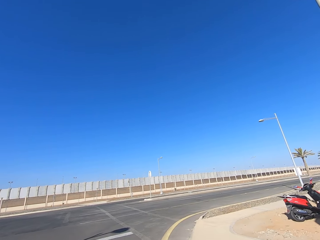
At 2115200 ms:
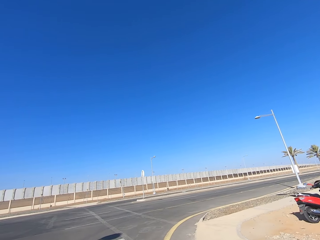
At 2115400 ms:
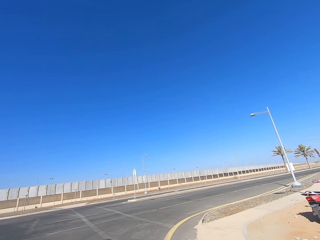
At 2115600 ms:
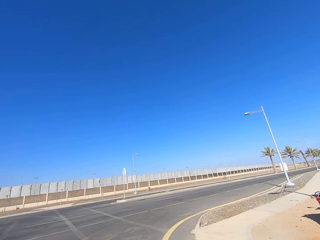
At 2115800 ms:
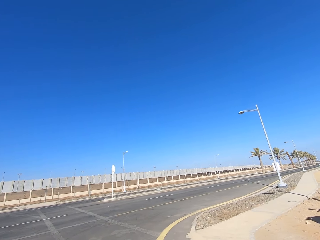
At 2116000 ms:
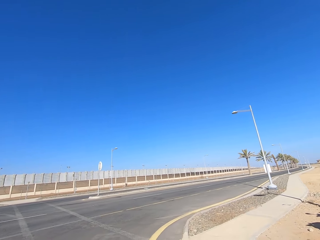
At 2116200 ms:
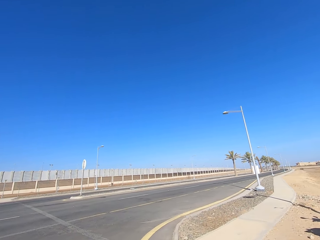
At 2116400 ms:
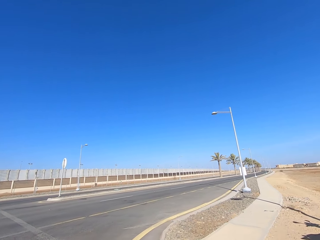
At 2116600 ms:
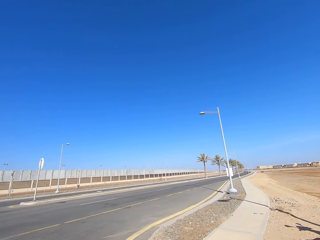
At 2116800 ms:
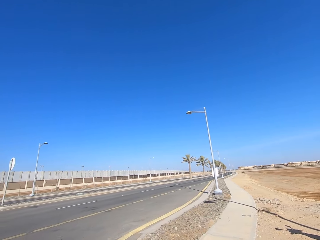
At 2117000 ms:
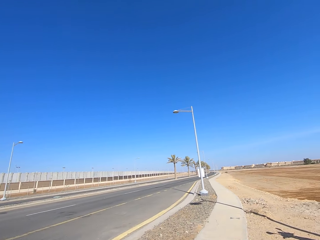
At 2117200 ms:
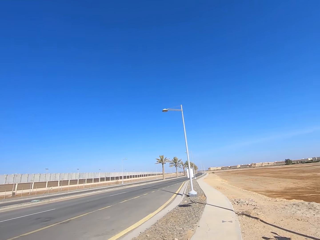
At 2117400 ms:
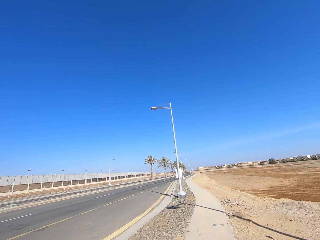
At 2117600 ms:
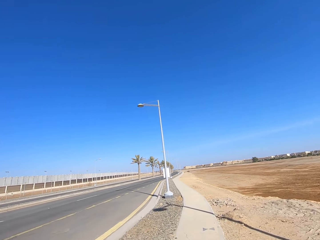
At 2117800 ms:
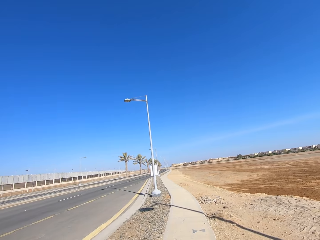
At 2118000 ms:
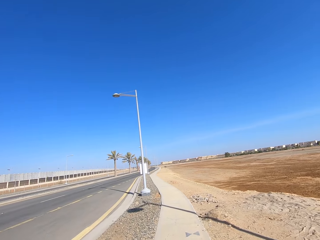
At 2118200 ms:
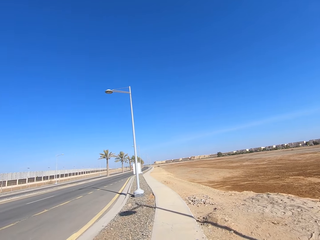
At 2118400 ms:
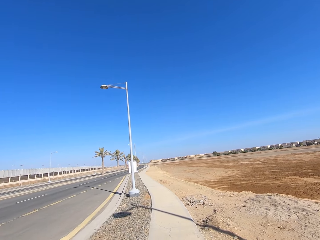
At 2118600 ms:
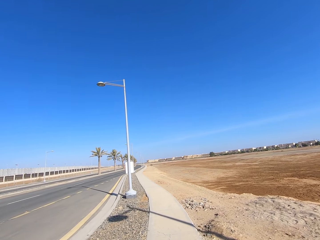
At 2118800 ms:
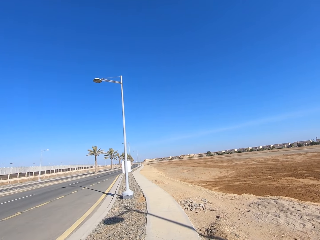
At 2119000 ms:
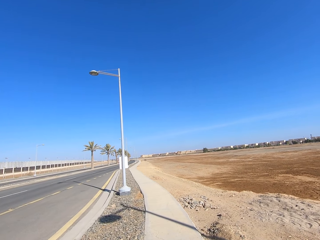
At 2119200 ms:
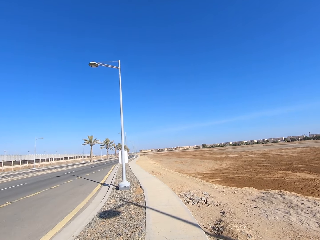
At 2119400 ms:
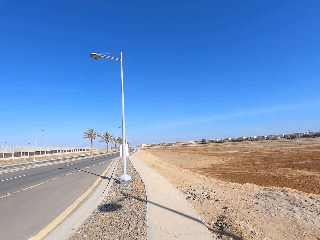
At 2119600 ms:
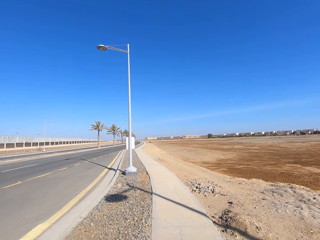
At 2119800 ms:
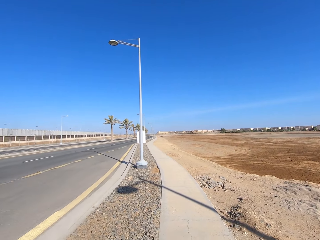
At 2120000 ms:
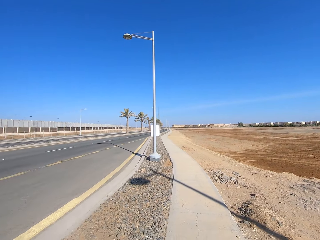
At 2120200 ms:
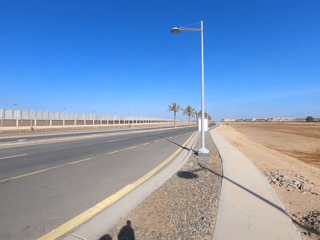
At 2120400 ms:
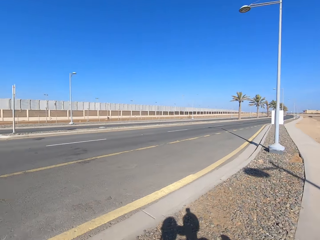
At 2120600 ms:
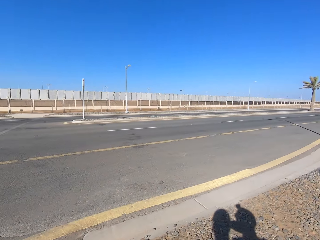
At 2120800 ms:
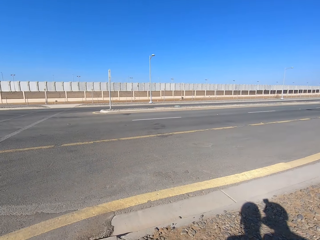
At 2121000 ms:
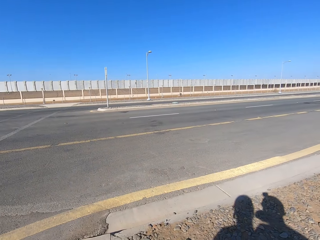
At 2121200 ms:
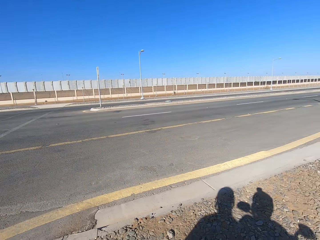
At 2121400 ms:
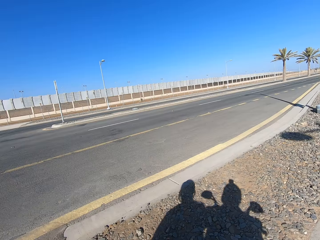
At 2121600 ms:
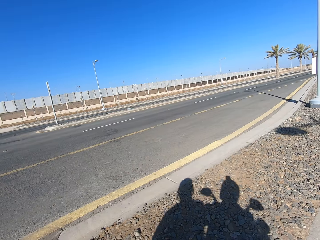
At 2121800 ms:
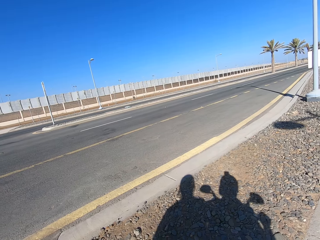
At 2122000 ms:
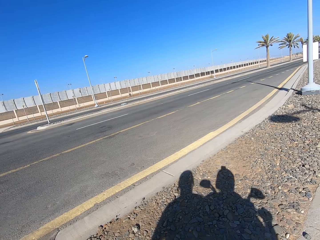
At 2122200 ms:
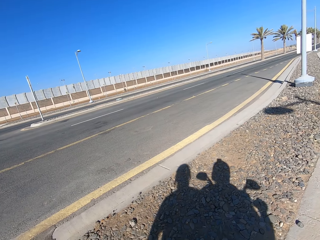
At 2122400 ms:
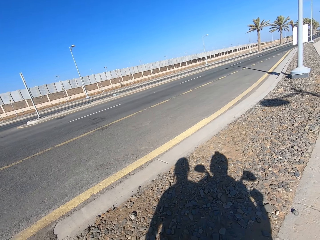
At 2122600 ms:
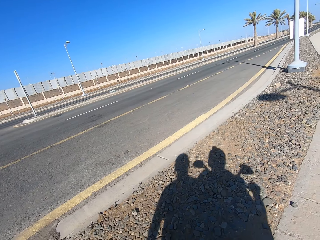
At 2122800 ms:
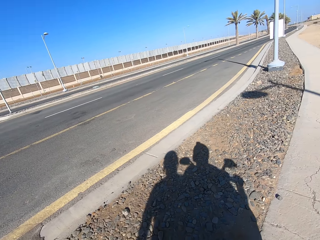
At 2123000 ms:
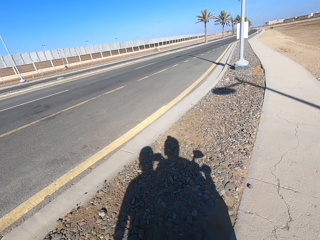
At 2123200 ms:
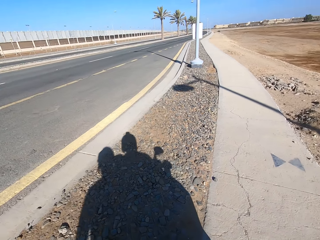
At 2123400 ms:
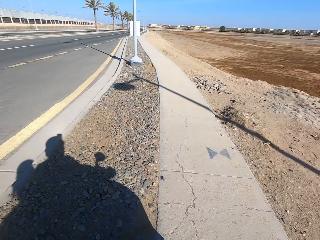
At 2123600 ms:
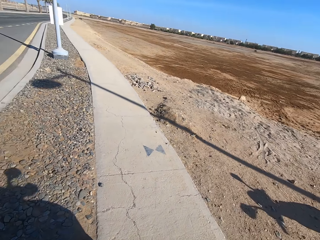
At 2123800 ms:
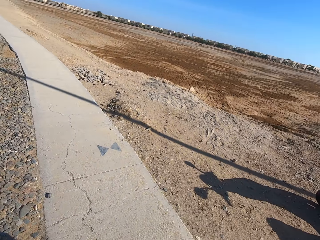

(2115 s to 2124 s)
The camera wearer drives to the right. They look around.

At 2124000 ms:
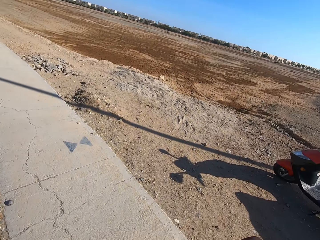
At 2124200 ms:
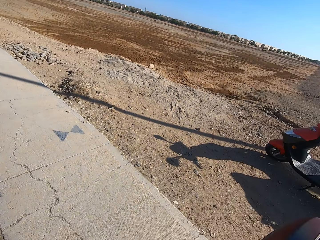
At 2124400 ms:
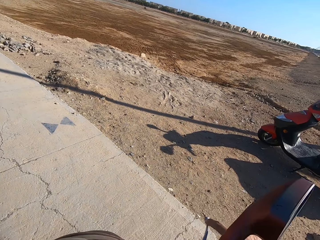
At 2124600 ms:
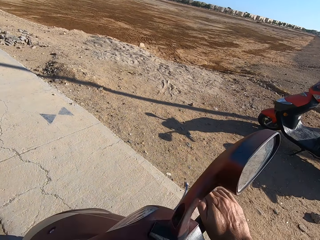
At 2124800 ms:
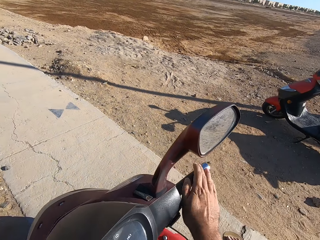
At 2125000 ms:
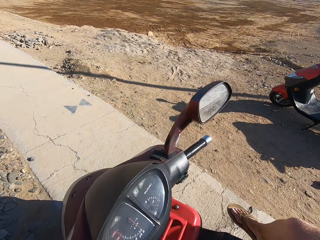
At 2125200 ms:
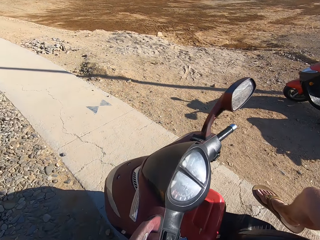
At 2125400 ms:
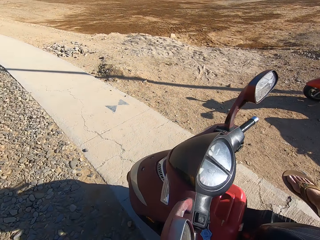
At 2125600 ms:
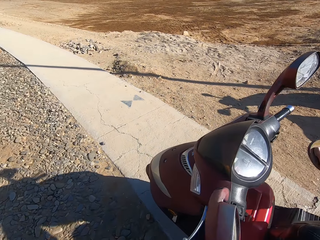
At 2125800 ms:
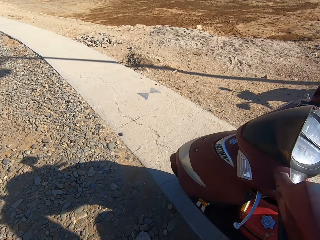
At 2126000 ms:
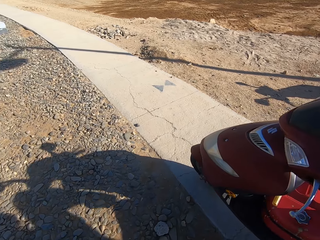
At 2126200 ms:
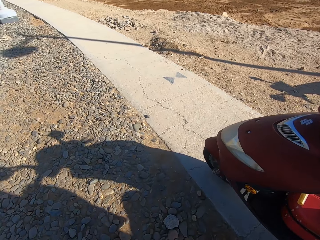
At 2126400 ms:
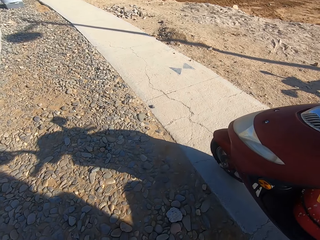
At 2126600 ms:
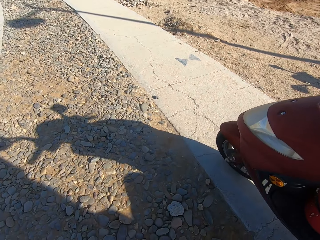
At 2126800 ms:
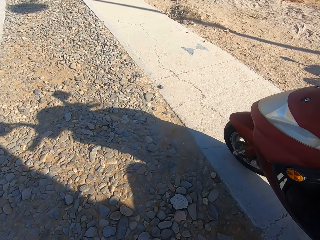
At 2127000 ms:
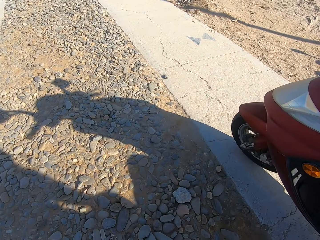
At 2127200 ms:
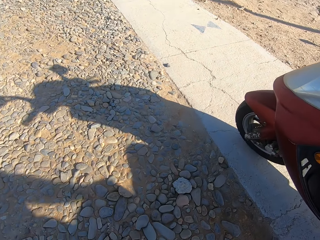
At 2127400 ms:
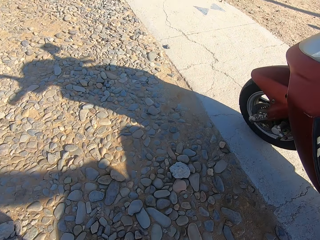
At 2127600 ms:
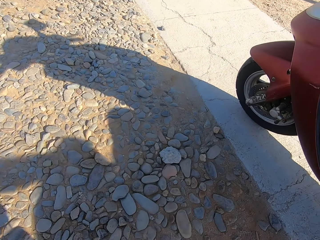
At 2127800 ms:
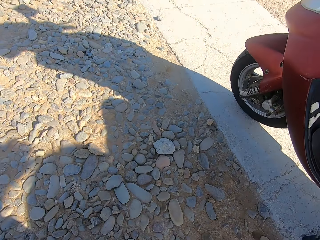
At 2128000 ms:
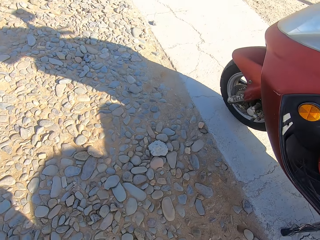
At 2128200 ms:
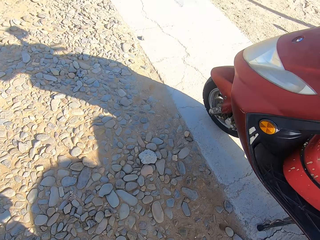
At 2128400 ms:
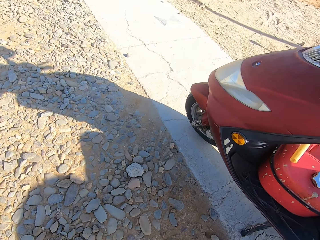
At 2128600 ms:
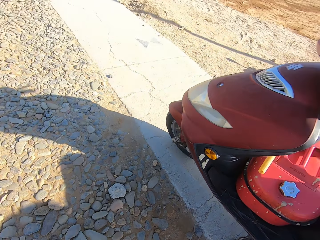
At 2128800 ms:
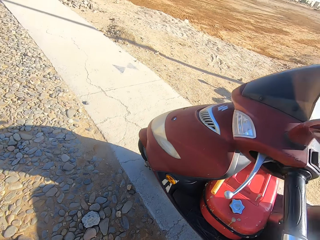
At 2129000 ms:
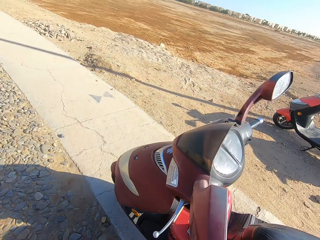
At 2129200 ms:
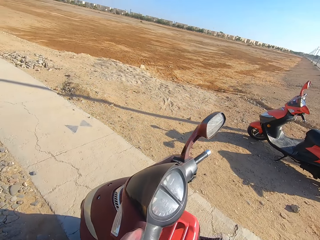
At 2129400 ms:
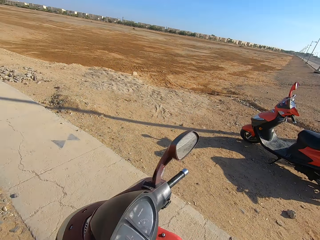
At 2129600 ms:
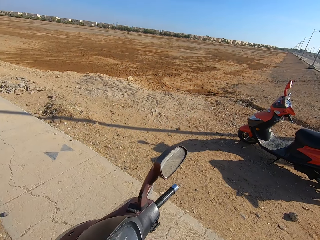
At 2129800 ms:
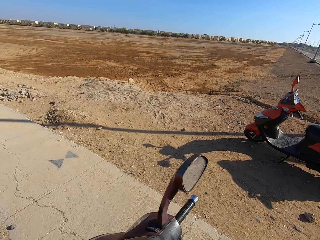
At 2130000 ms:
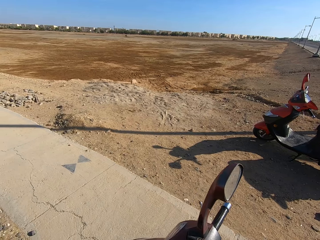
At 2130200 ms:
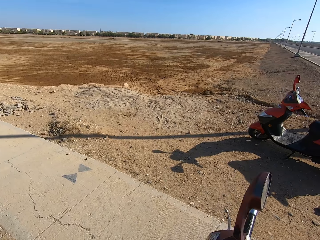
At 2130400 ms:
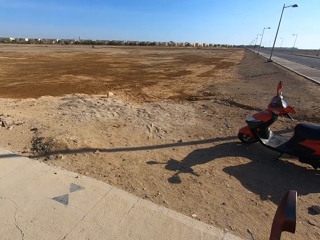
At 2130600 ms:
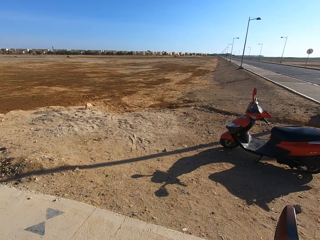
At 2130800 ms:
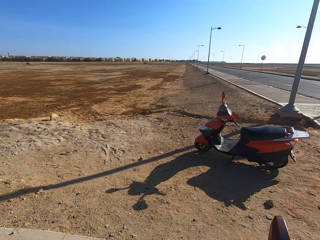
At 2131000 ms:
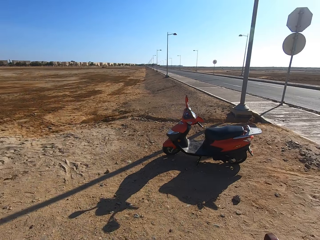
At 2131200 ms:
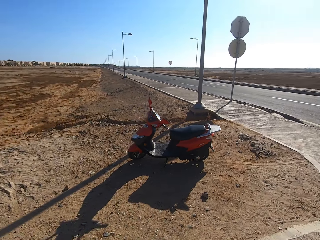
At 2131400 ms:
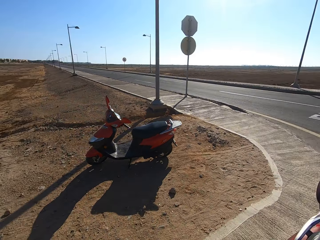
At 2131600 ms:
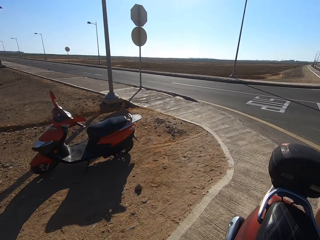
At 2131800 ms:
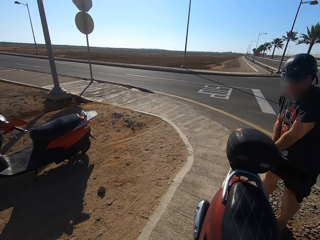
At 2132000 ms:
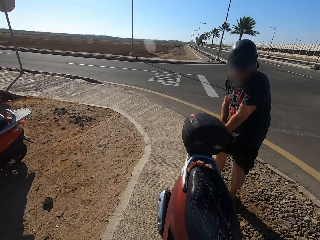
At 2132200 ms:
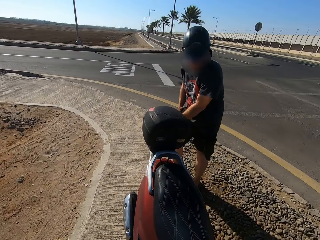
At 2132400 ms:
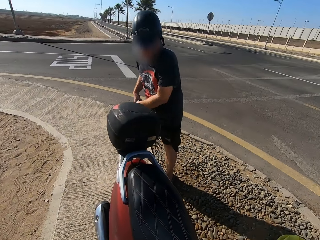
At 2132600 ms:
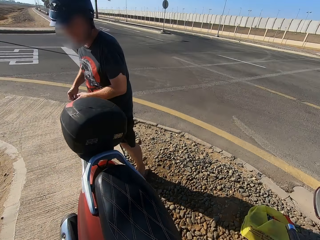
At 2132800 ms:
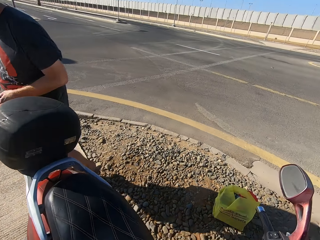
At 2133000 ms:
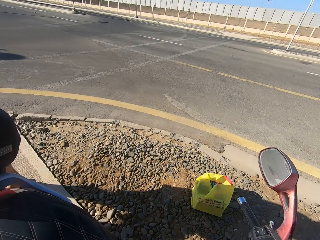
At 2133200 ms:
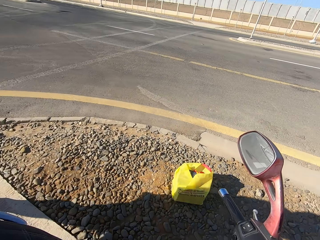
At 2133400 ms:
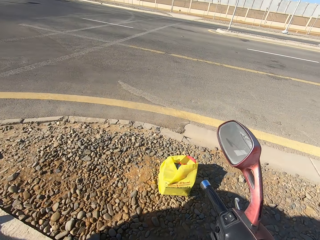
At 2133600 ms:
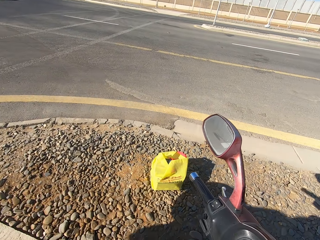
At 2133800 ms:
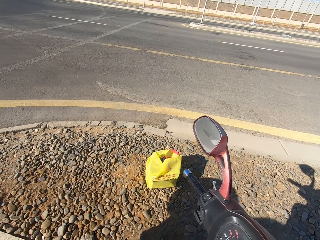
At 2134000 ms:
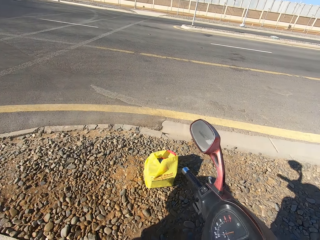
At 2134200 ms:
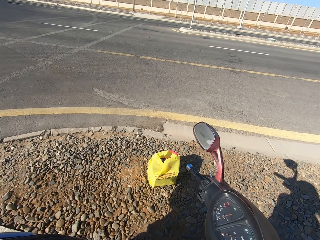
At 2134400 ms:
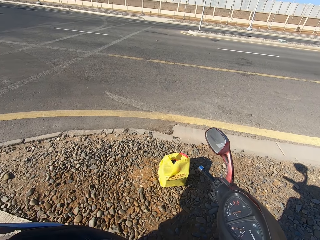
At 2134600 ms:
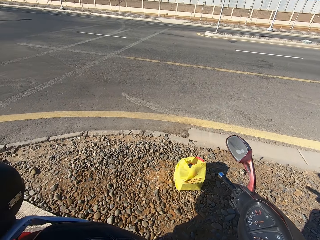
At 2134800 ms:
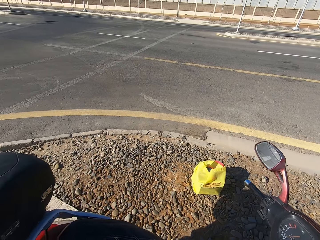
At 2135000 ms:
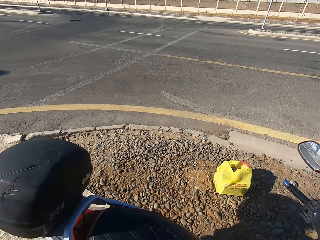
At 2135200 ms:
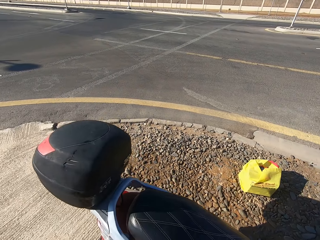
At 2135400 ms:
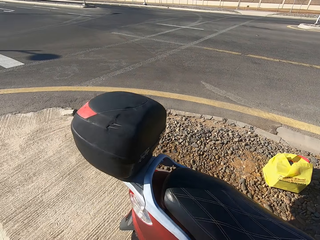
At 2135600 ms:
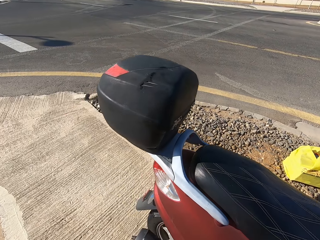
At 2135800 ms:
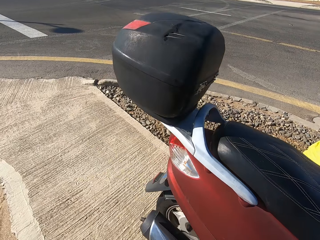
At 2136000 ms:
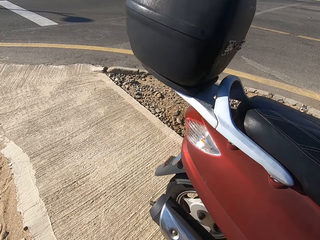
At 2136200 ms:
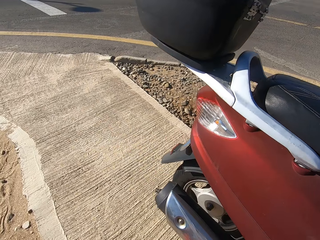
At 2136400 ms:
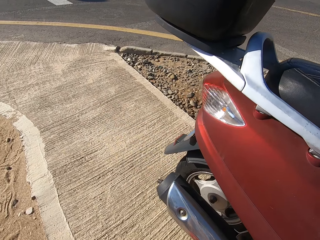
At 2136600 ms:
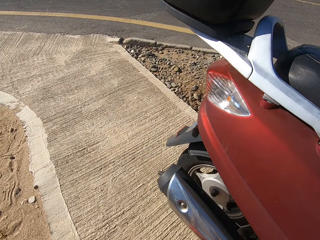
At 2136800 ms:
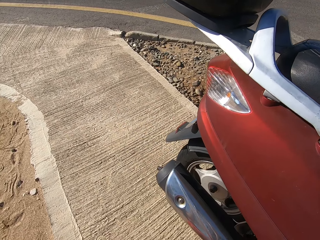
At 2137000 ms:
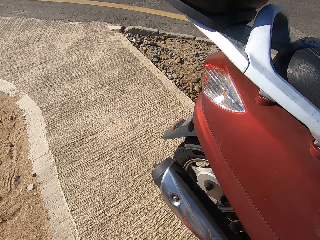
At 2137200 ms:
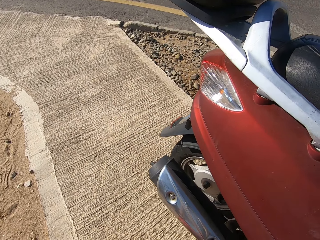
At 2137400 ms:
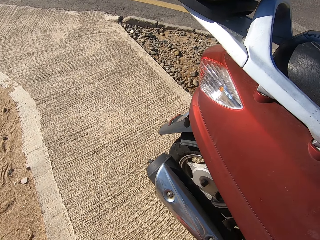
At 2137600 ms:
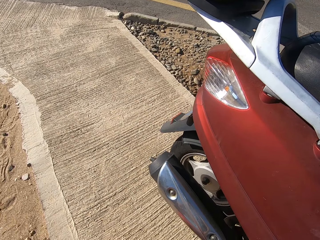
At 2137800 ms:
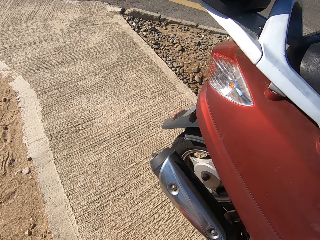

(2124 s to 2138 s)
The camera wearer gets off the motorcycle. They look around. A man stands on a pavement. The man walks away.
